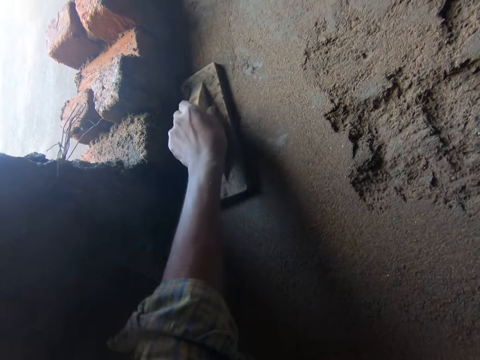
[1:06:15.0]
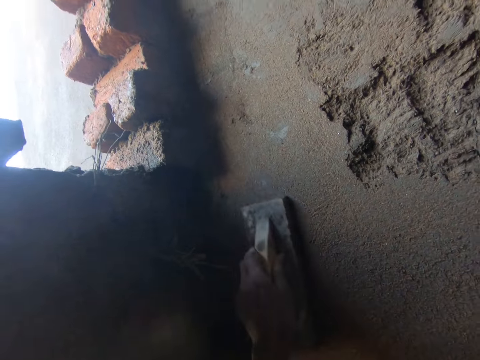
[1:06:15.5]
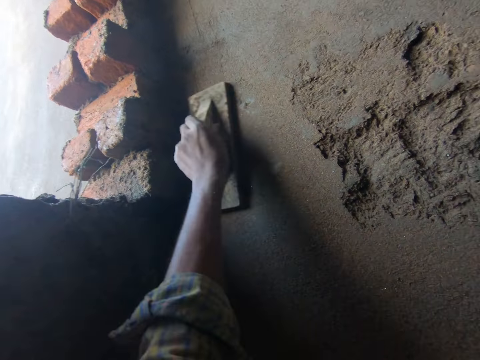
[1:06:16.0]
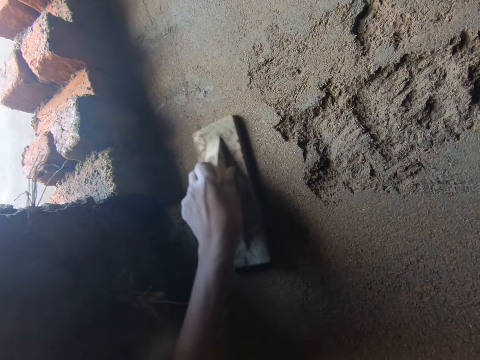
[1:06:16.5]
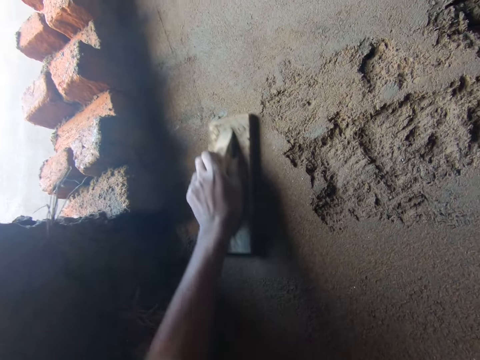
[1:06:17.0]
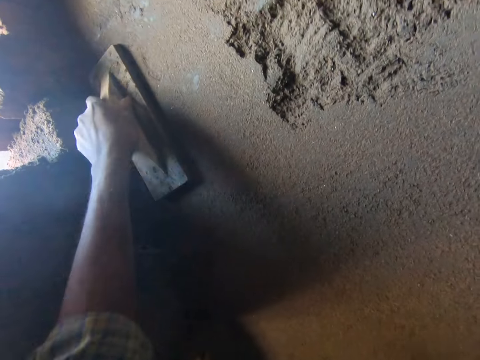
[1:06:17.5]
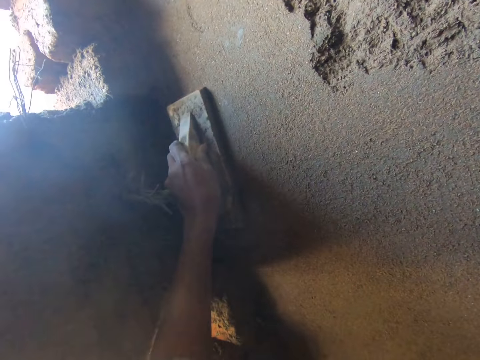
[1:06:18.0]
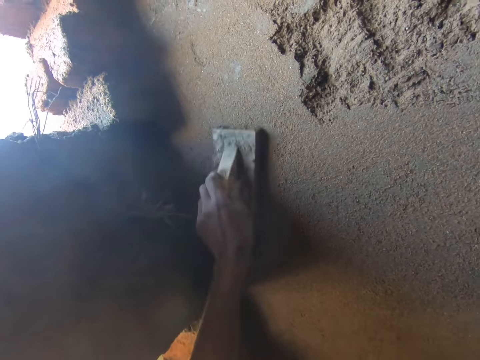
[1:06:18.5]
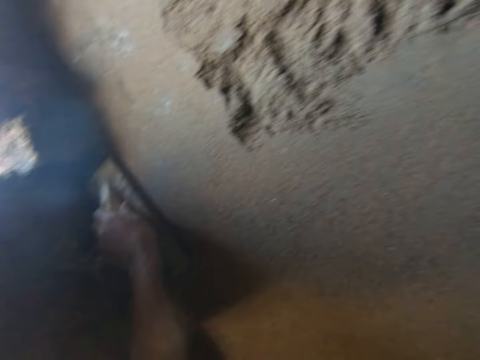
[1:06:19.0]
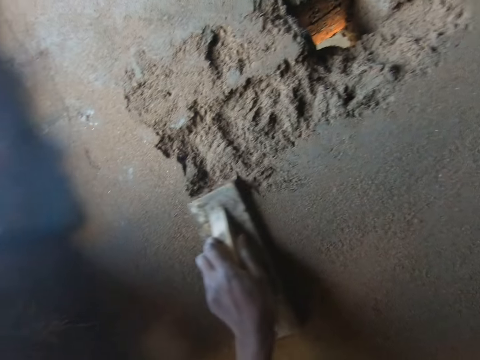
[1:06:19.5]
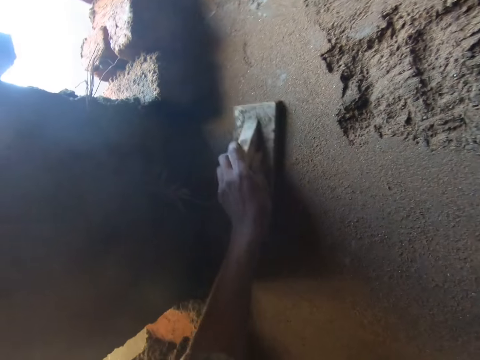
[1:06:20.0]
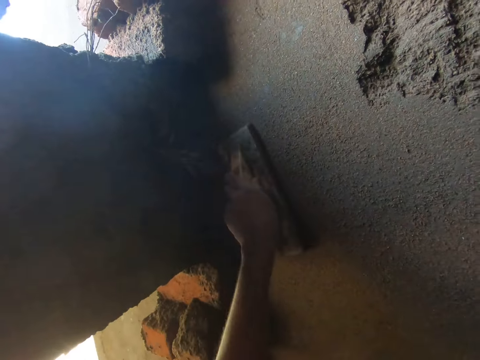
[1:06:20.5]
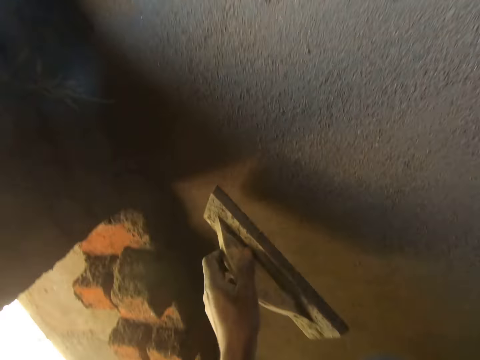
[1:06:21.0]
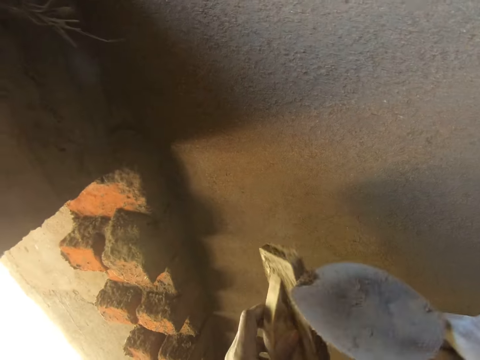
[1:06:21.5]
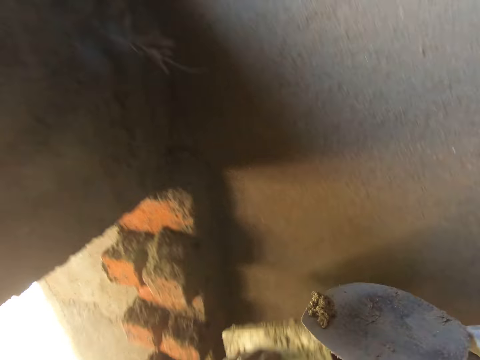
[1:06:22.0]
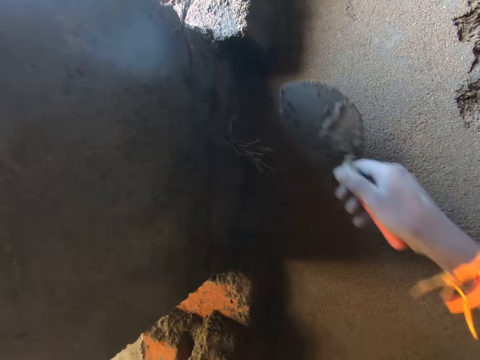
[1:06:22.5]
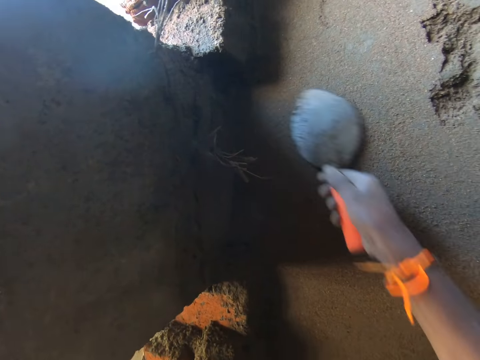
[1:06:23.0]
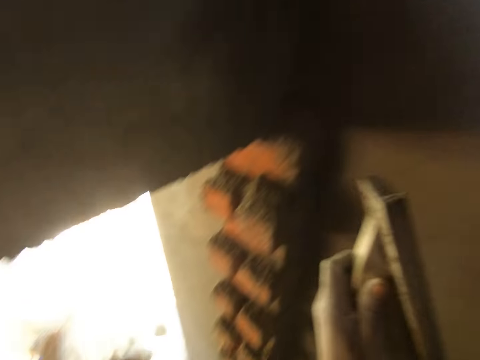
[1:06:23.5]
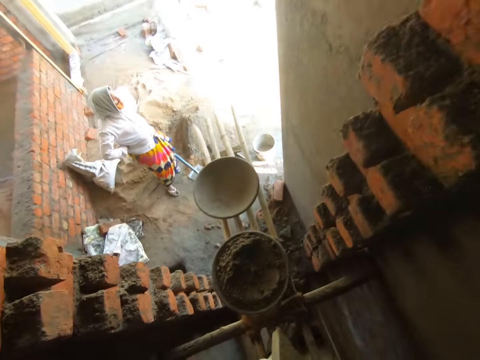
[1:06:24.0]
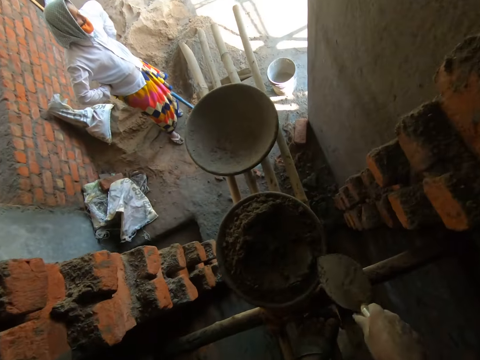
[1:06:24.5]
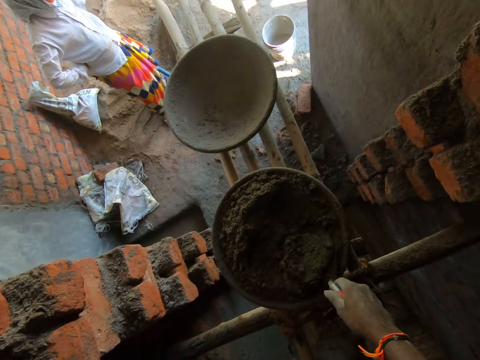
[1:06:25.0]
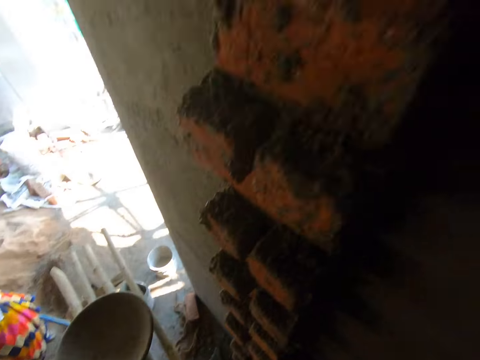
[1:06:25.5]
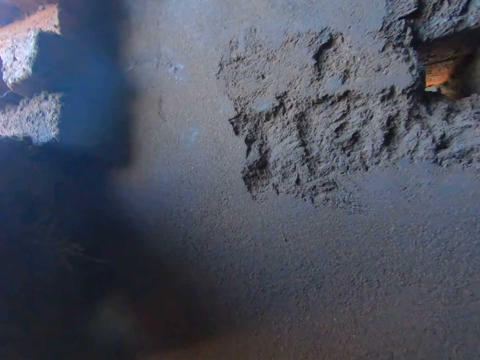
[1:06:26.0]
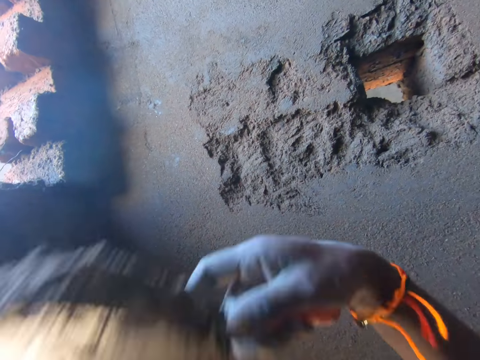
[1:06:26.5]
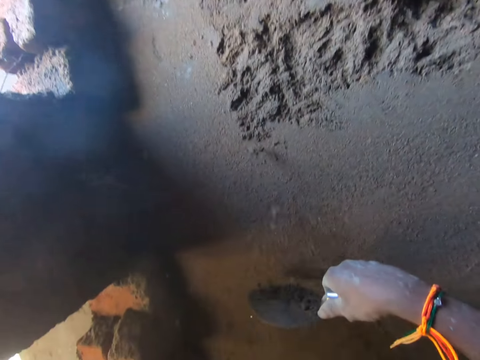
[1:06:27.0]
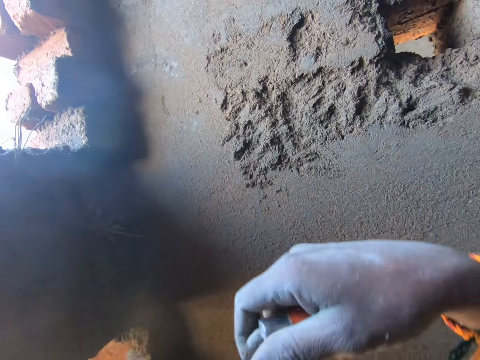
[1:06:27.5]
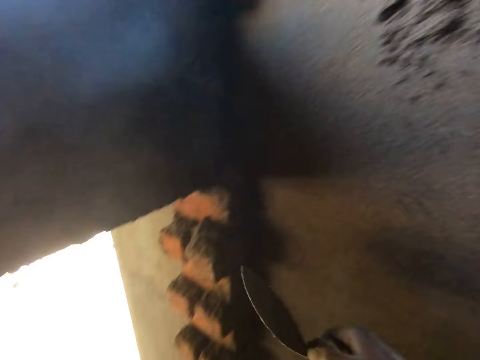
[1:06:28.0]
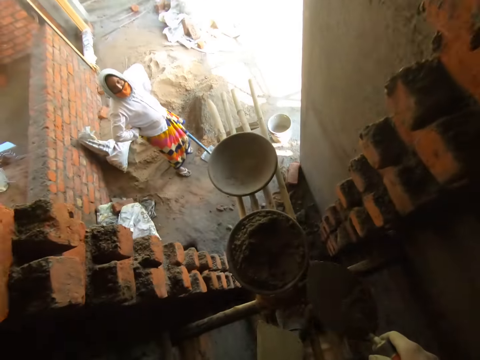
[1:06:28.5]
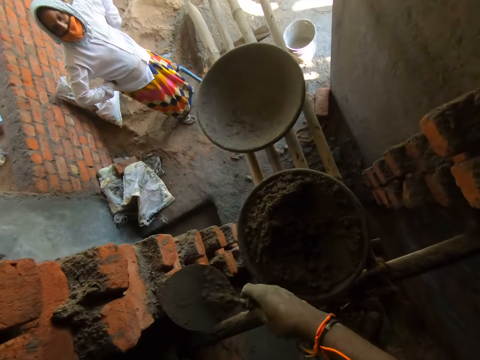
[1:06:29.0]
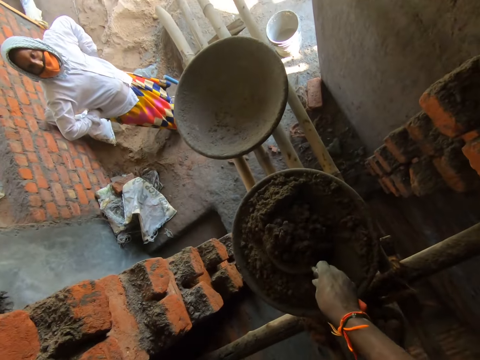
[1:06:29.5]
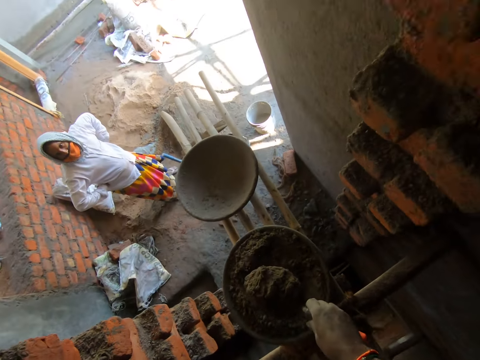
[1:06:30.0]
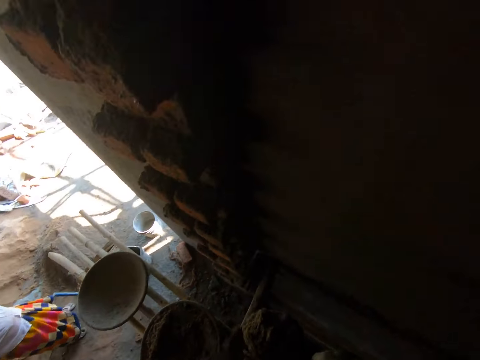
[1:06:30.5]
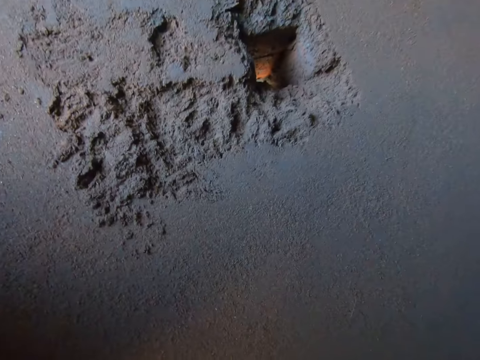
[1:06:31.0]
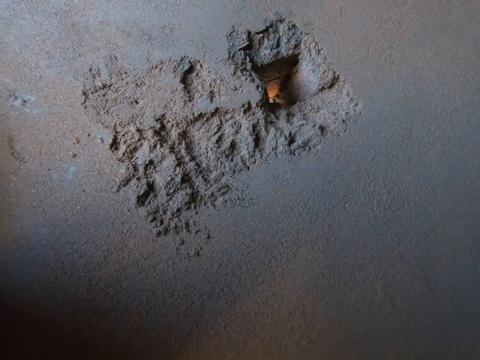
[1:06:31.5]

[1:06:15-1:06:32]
The camera wearer scrapes the hand float in his left hand with the trowel in his right hand. He plasters the wall with the trowel in his right hand. He scoops some cement mortar from the head pan on the scaffold with the trowel in his right hand. He splashes cement mortar from the trowel in his right hand to the wall. He splashes cement mortar again. He scoops some cement mortar from the head pan on the scaffold with the trowel in his right hand.

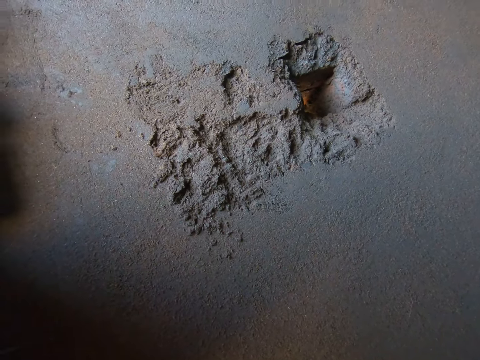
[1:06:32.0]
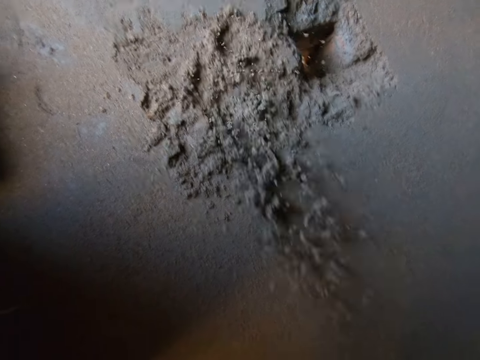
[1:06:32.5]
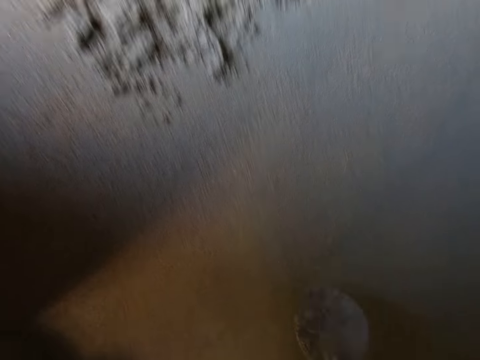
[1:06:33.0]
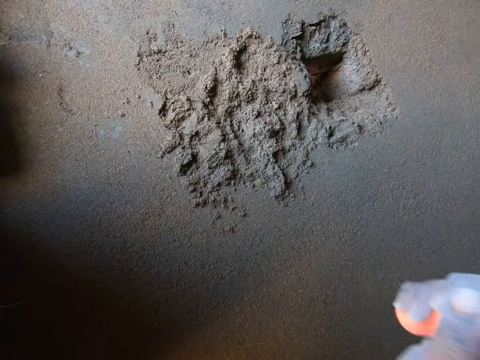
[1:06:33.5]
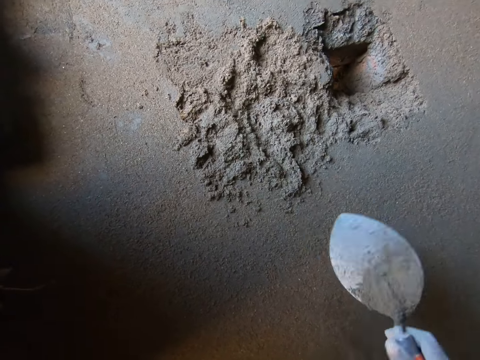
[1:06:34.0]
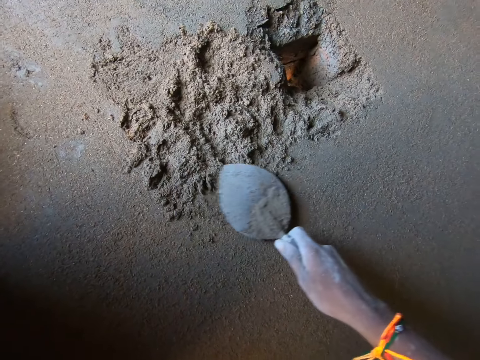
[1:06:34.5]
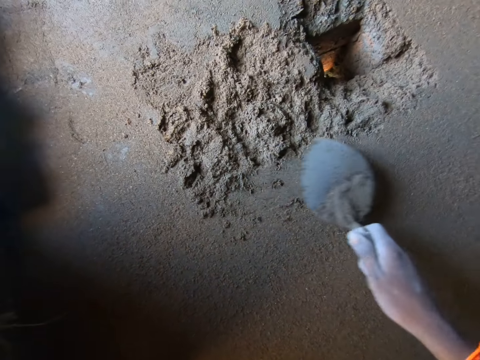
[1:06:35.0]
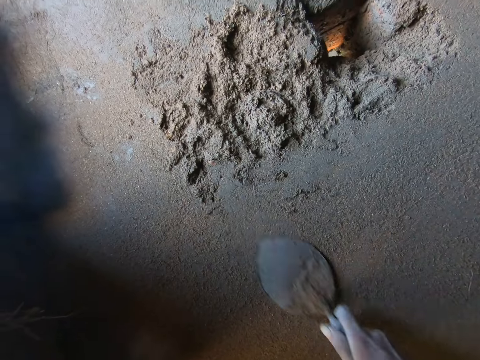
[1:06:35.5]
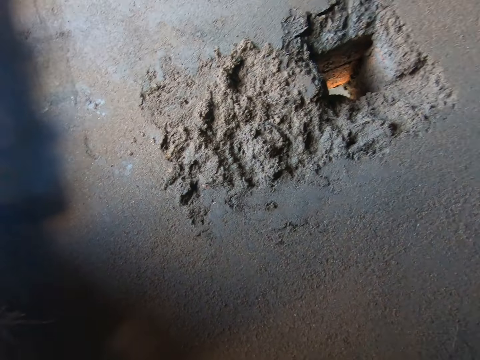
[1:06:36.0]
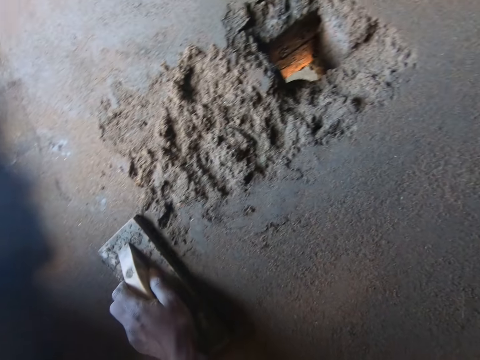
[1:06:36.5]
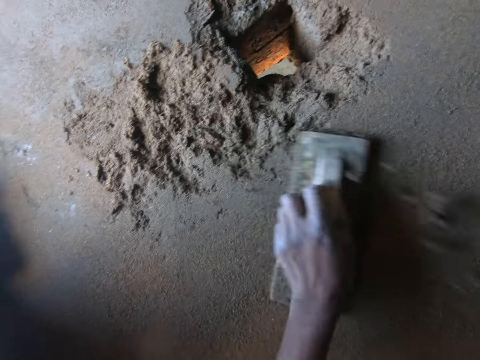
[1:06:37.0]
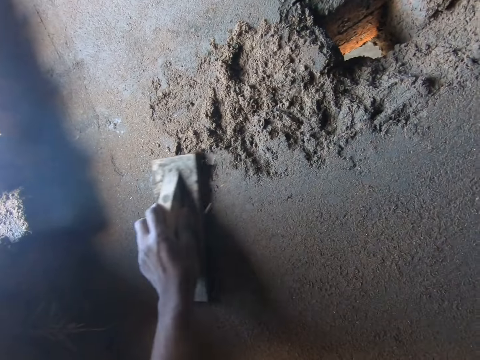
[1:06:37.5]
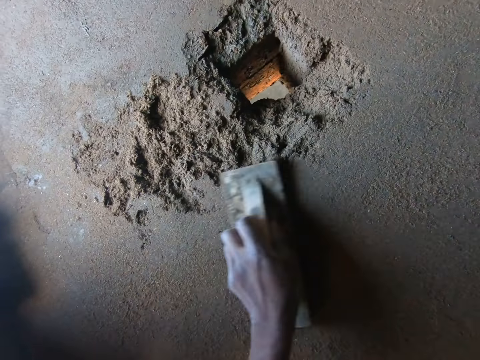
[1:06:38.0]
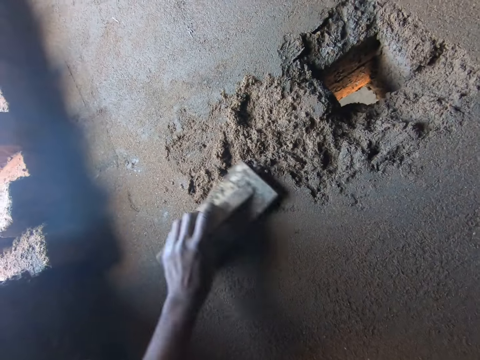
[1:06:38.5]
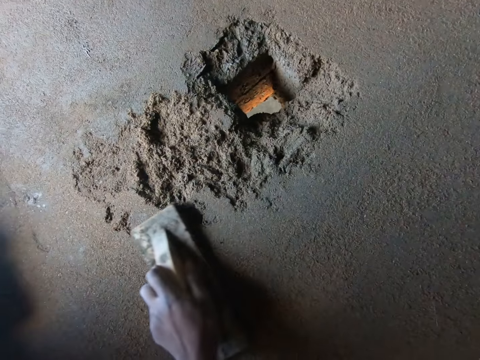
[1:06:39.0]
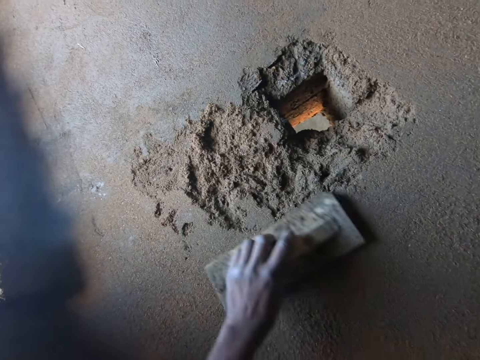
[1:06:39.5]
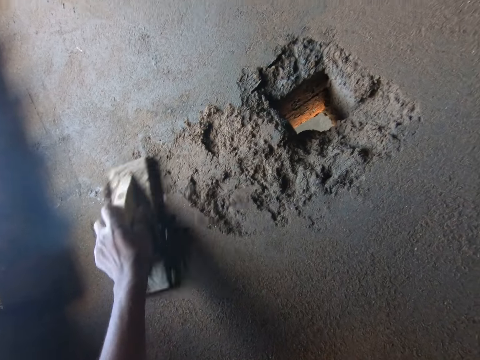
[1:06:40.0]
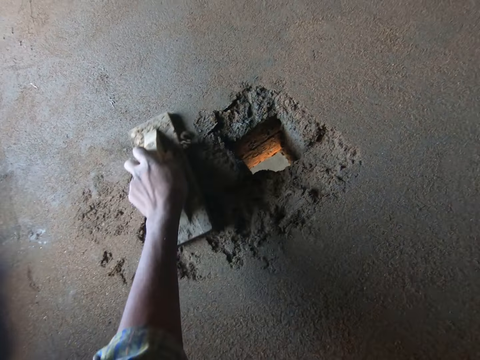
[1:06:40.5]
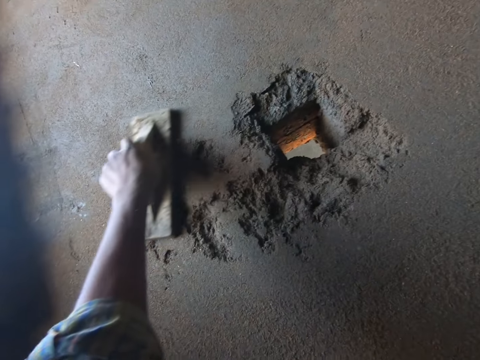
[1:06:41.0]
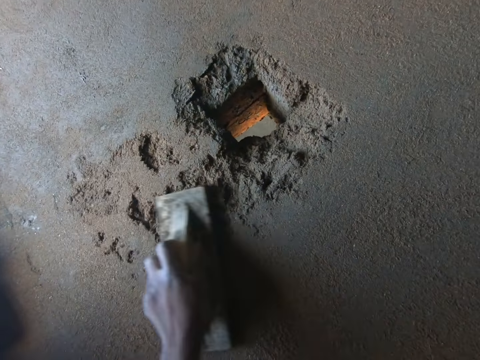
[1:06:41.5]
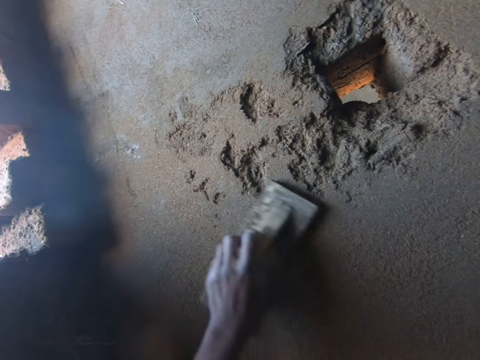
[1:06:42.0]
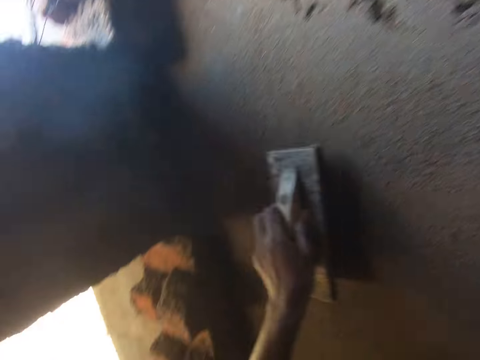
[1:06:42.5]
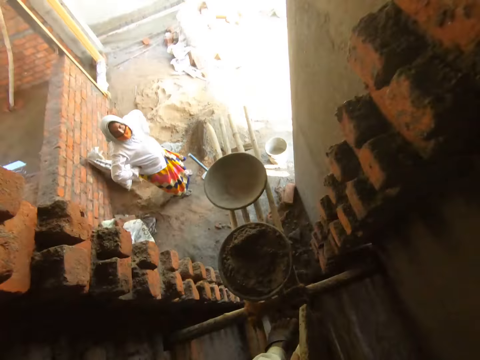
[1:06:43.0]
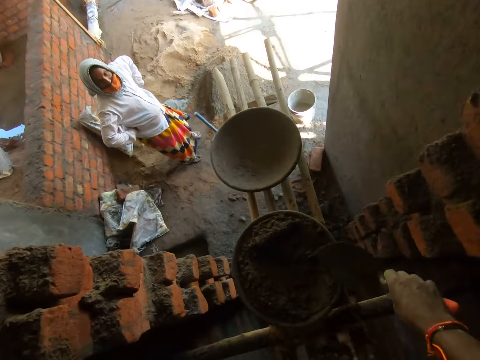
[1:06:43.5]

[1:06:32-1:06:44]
The camera wearer splashes cement mortar from the trowel in his right hand to the wall. He splashes cement mortar again. He plasters the wall with the trowel in his right hand. He plasters the wall with the hand float in his left hand.
